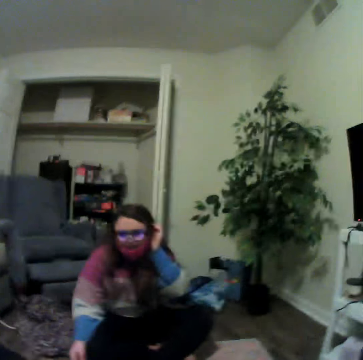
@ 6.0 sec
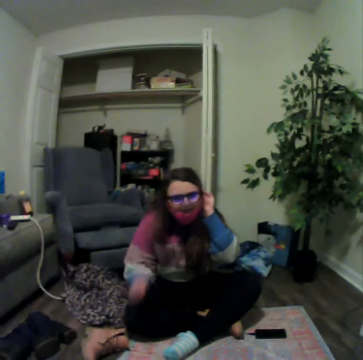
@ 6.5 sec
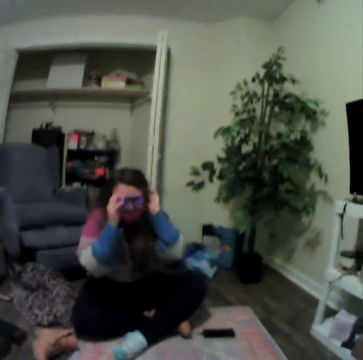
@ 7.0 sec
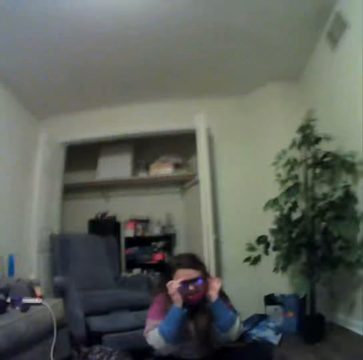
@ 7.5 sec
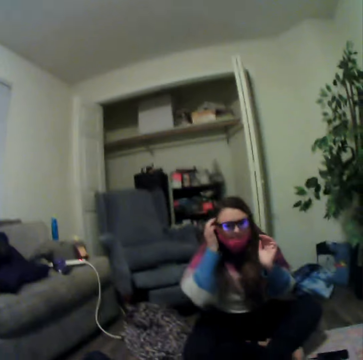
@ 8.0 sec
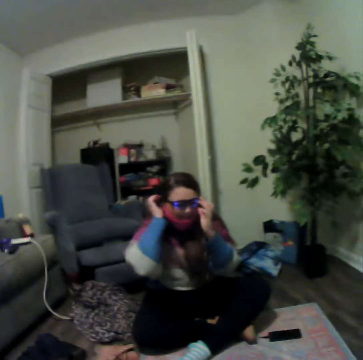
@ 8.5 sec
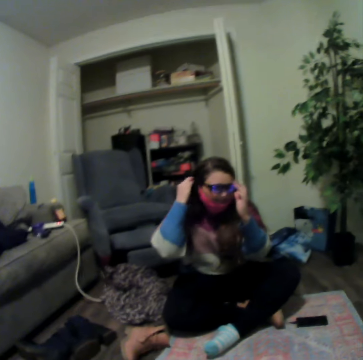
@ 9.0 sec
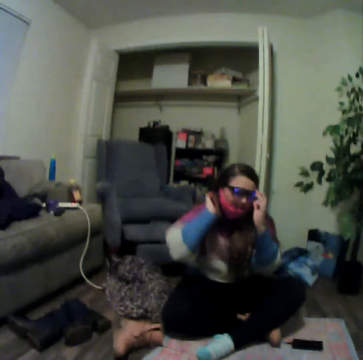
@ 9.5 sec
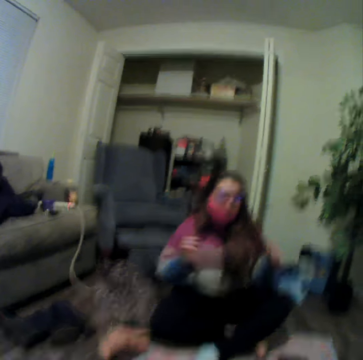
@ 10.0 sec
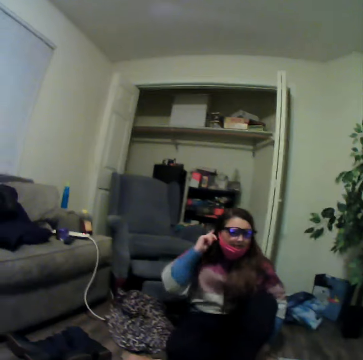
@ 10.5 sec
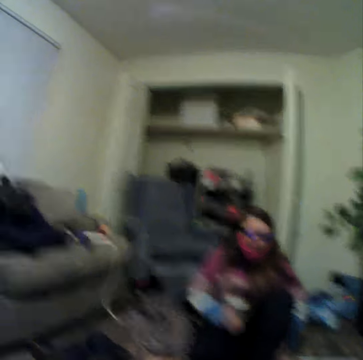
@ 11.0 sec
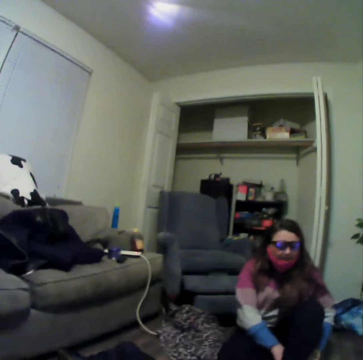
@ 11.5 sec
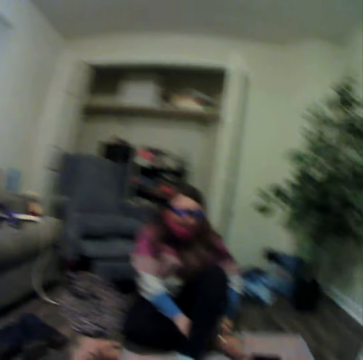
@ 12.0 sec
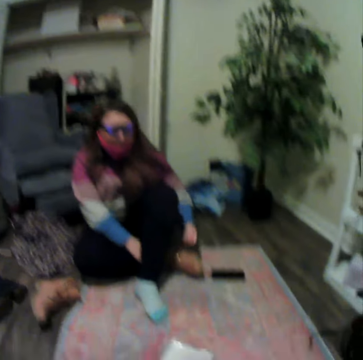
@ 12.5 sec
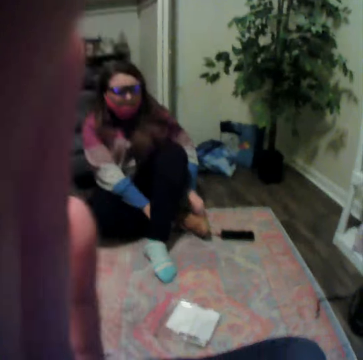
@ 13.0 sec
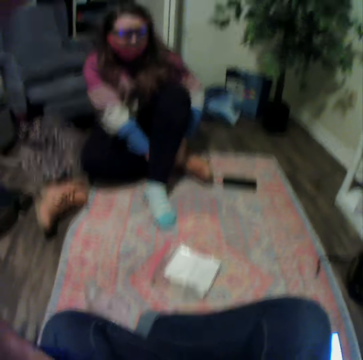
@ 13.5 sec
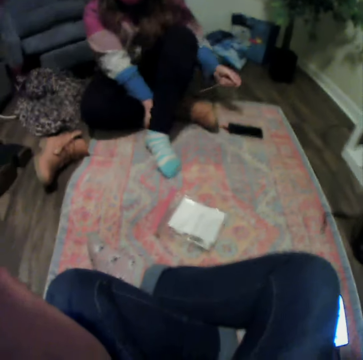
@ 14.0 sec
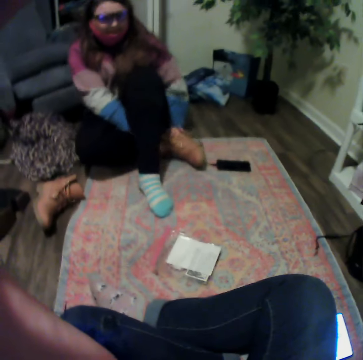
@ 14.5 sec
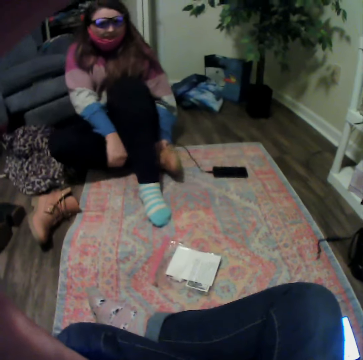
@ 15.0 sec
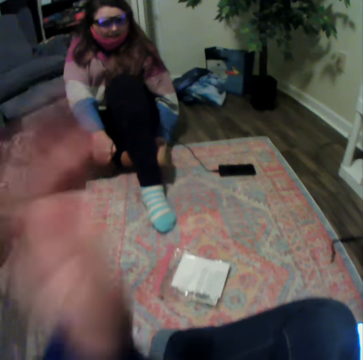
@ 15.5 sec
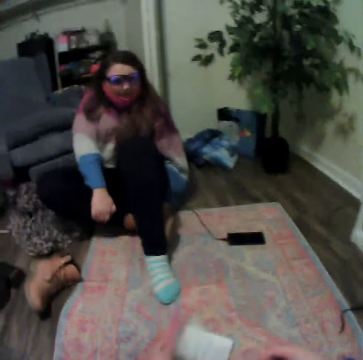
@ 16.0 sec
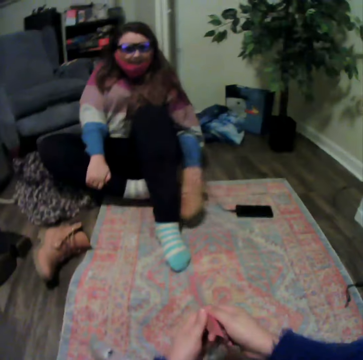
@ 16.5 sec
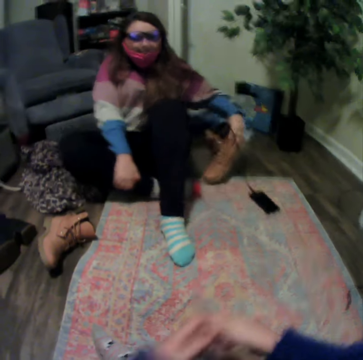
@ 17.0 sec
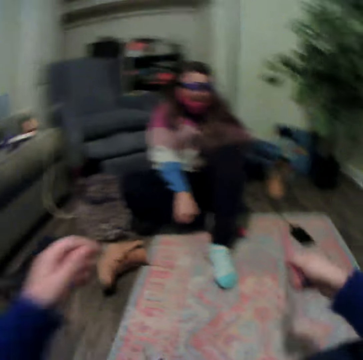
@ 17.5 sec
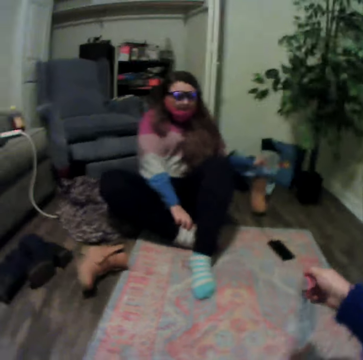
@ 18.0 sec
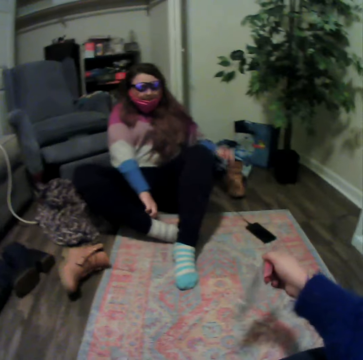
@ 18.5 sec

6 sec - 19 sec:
The camera wearer looks around. A lady lifts her hand and fixes the glasses. The camera wearer fixes the camera. They pick up the sealed cards from the table. The lady lifts the shoe.

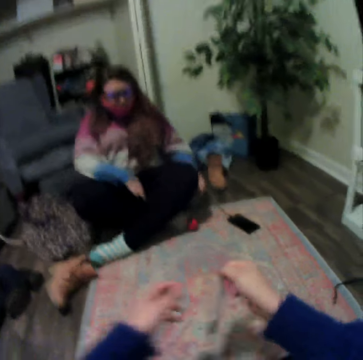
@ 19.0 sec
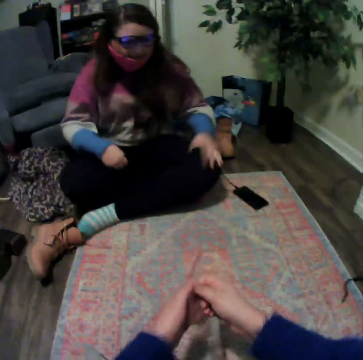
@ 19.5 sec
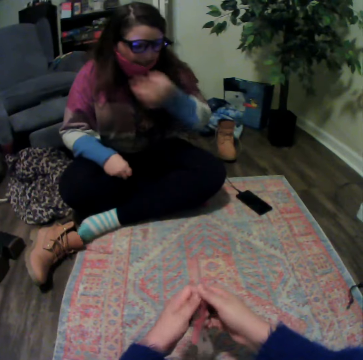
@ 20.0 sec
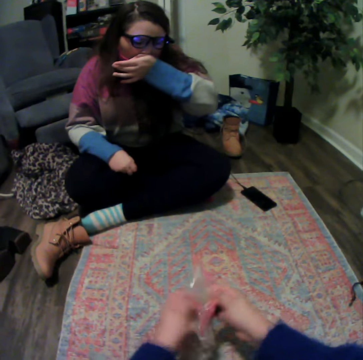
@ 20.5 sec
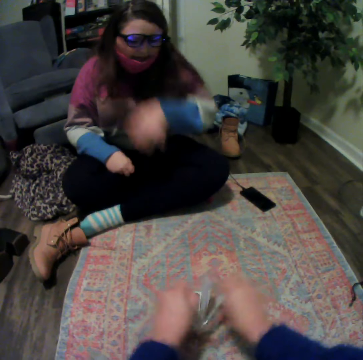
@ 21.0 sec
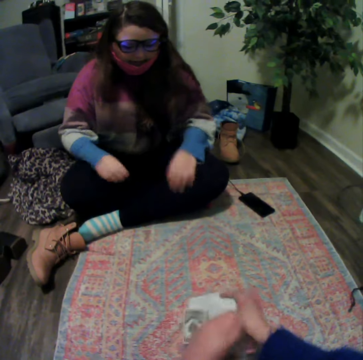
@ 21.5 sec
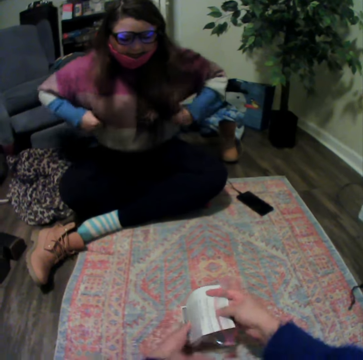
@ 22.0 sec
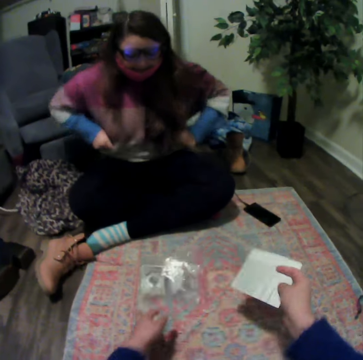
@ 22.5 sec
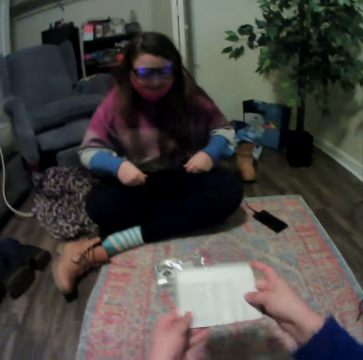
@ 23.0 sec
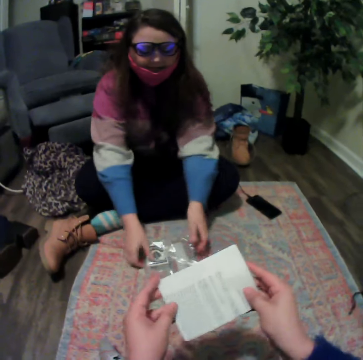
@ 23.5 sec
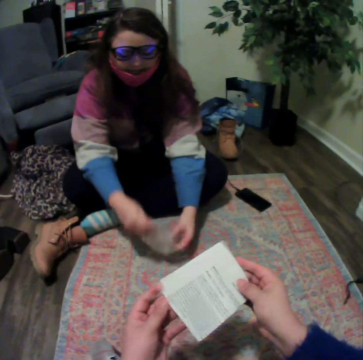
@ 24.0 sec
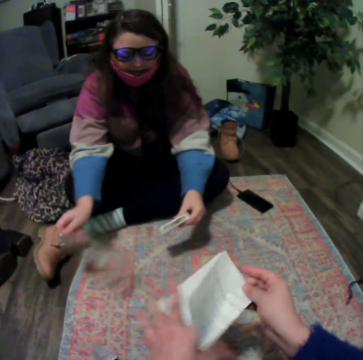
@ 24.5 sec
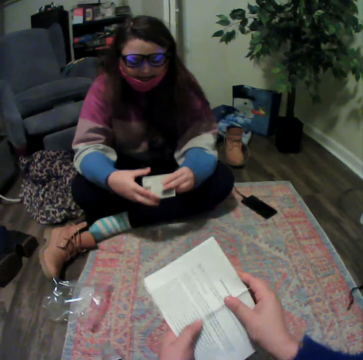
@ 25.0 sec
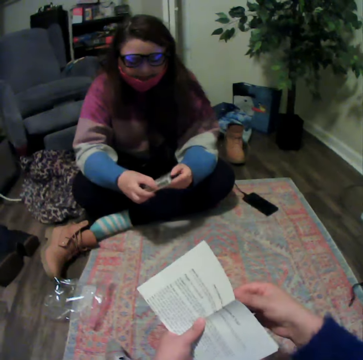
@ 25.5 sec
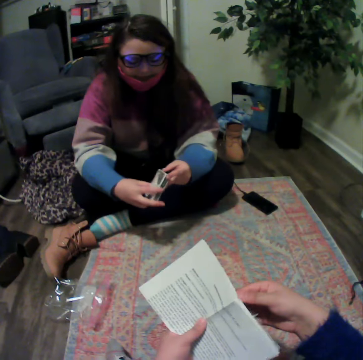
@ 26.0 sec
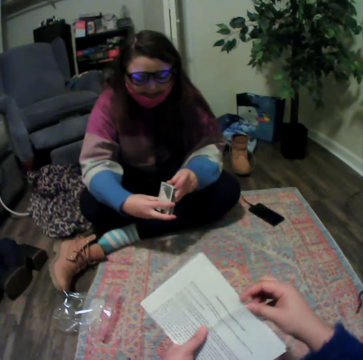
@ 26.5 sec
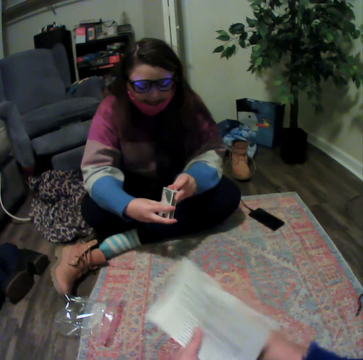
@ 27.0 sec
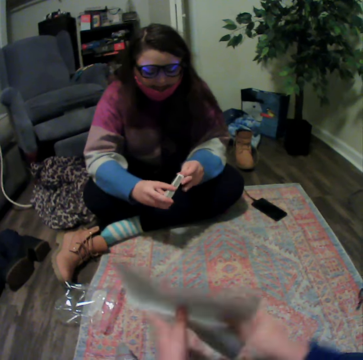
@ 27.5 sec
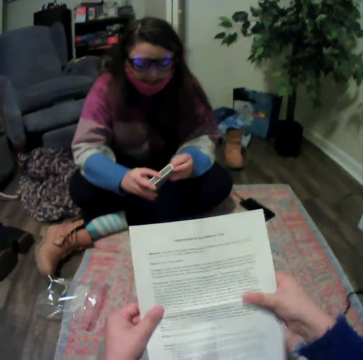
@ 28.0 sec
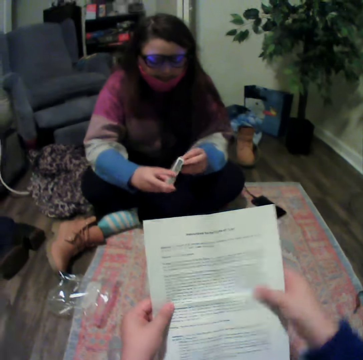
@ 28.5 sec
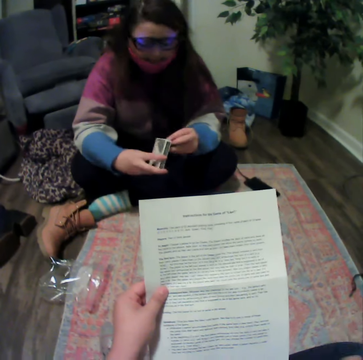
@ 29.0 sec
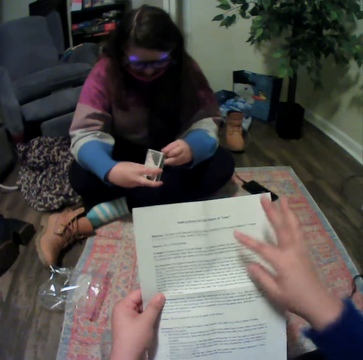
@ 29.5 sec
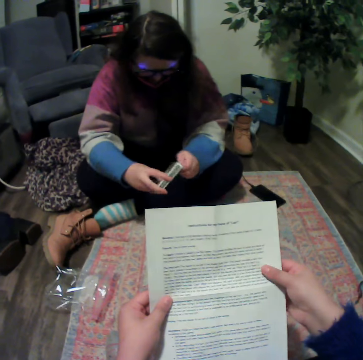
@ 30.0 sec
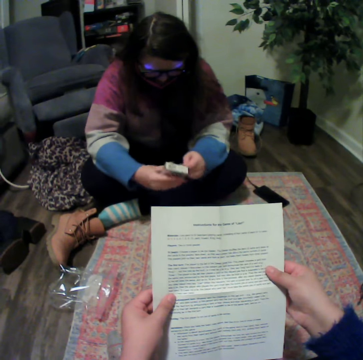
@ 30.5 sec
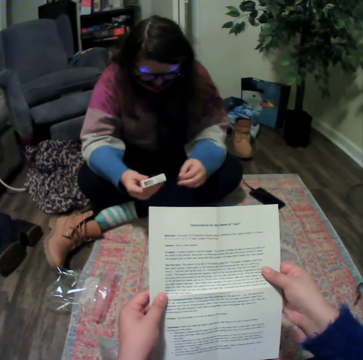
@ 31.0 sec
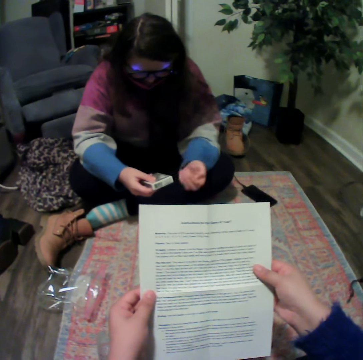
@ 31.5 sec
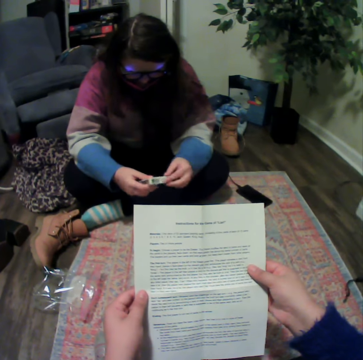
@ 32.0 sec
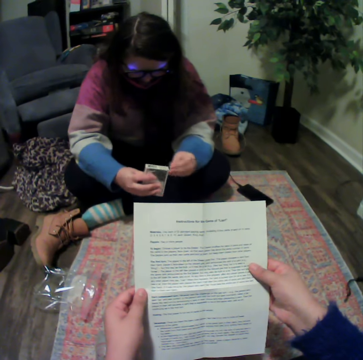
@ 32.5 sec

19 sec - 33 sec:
The camera wearer holds something. They open the sealed cards. They pick up the game manual or paper and throw the cards down. A female opens the sealed cards. The camera wearer unfolds the paper and reads the game manual. The female holds the paper.

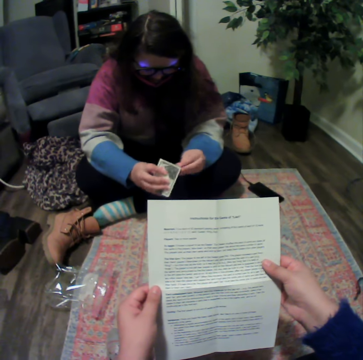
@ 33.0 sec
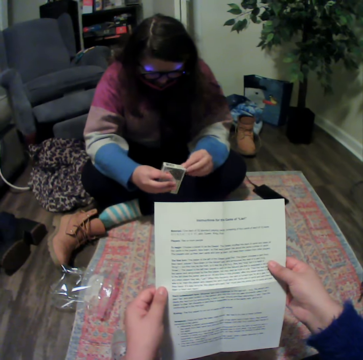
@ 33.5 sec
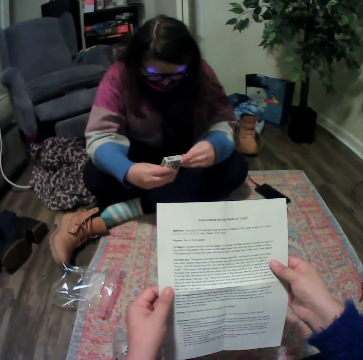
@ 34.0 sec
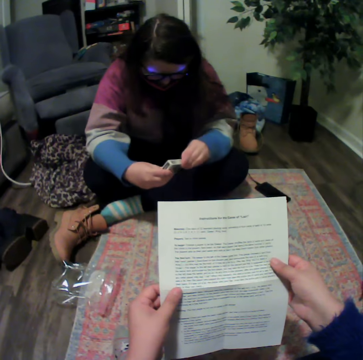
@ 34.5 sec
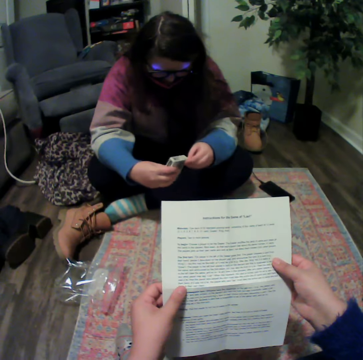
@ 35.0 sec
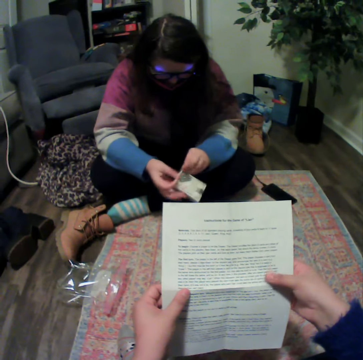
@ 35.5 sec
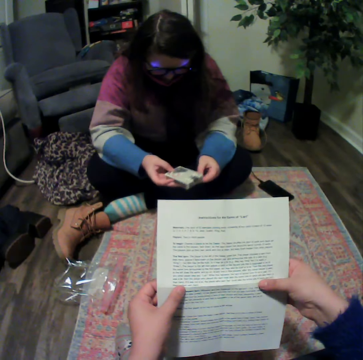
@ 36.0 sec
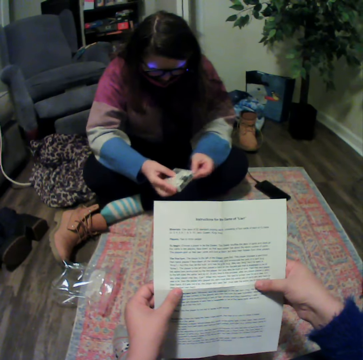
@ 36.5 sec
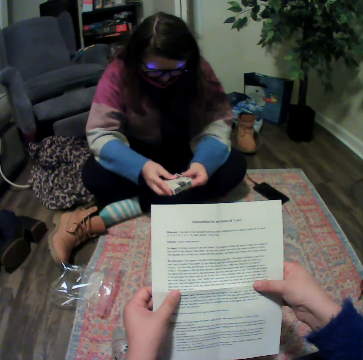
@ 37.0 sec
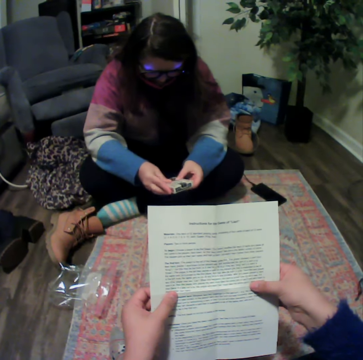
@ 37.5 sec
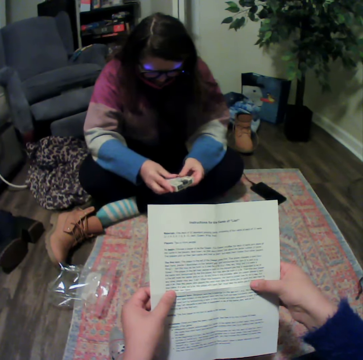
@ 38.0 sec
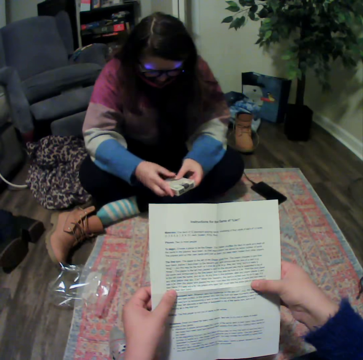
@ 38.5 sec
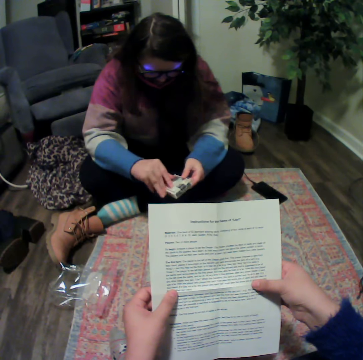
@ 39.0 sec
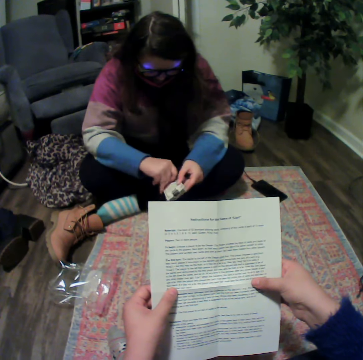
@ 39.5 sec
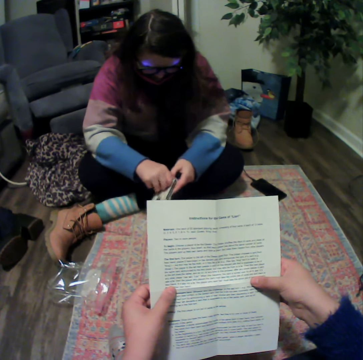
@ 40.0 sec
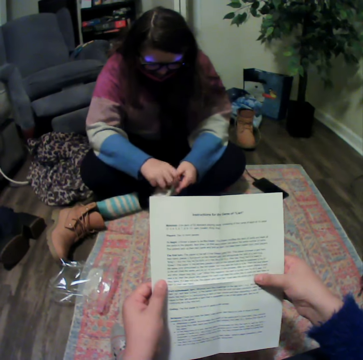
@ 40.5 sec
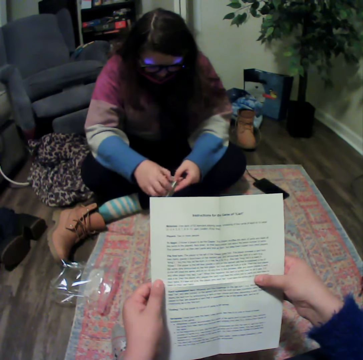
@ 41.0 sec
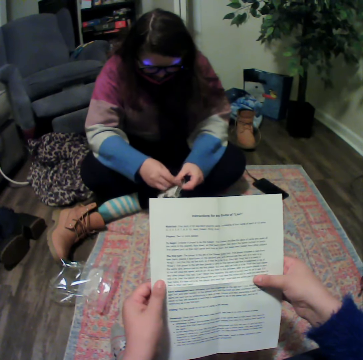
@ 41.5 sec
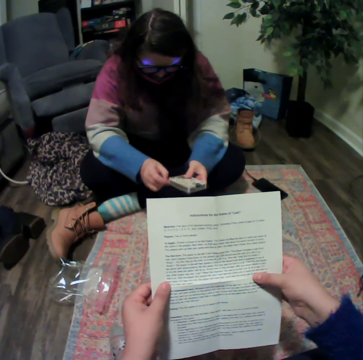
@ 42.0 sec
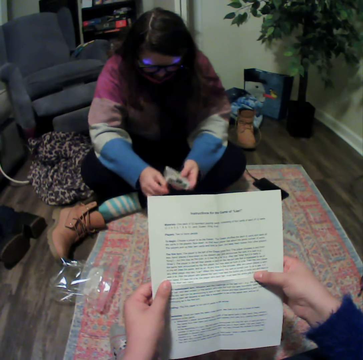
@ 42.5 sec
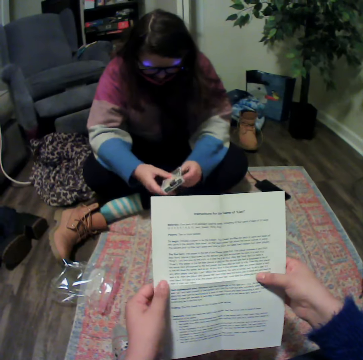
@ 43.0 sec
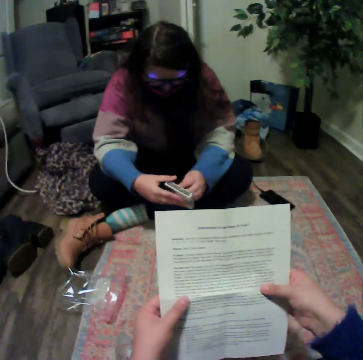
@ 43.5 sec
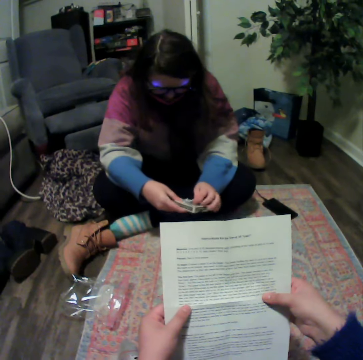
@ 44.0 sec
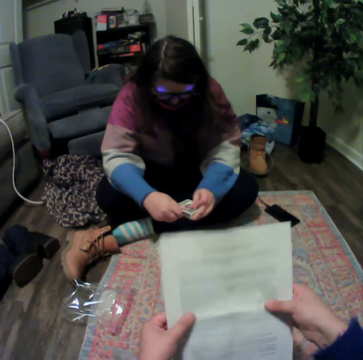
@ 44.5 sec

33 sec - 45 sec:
A lady opens something. The camera wearer reads the paper.
